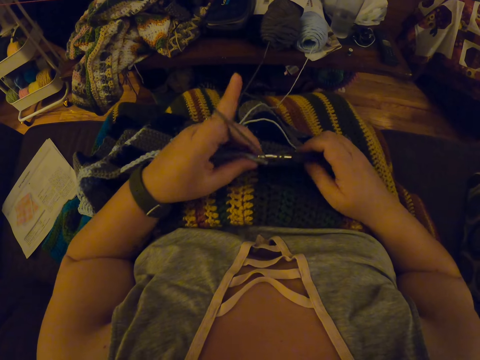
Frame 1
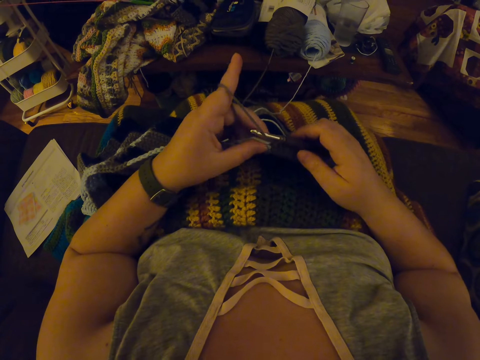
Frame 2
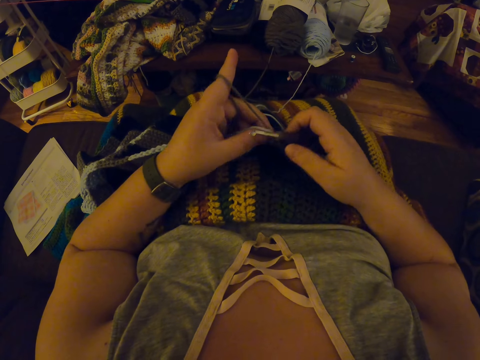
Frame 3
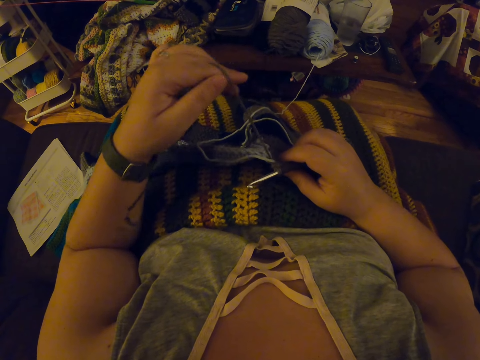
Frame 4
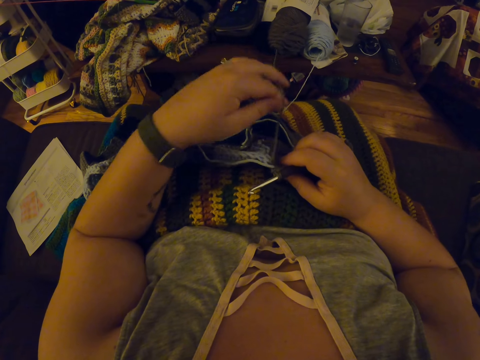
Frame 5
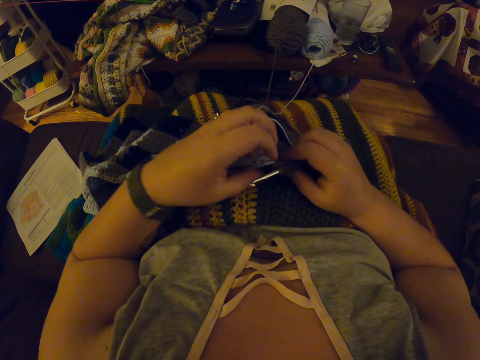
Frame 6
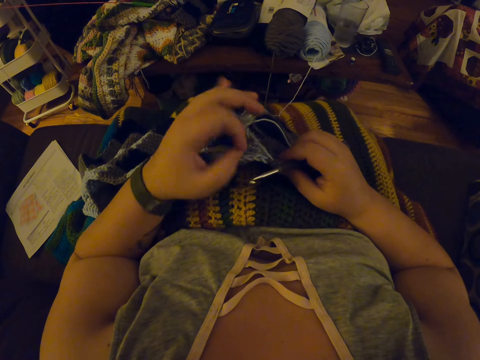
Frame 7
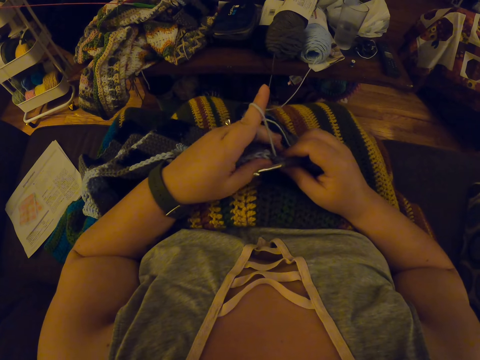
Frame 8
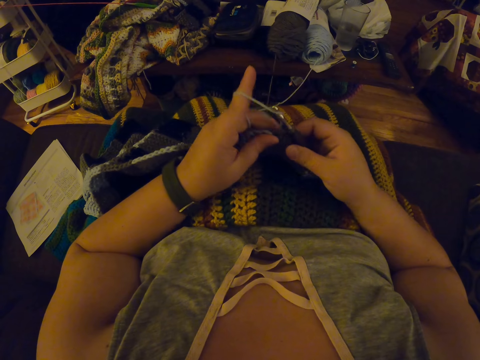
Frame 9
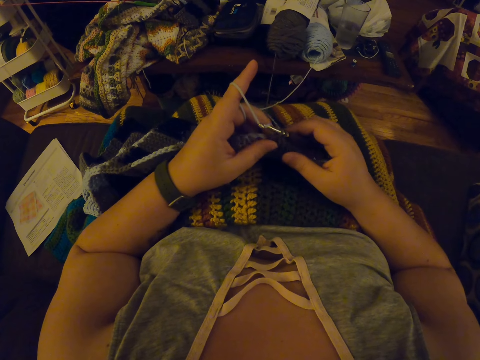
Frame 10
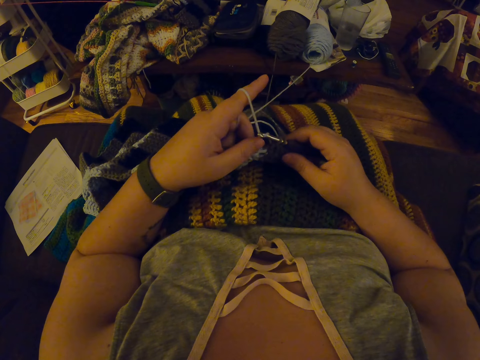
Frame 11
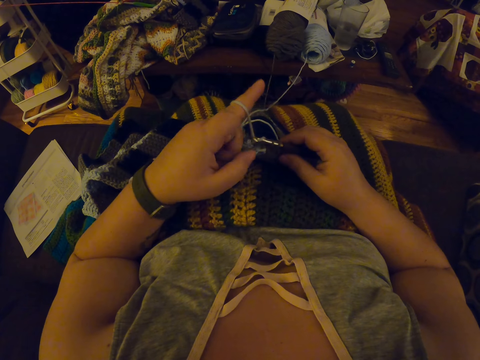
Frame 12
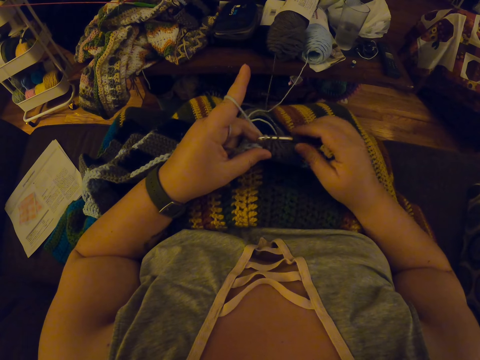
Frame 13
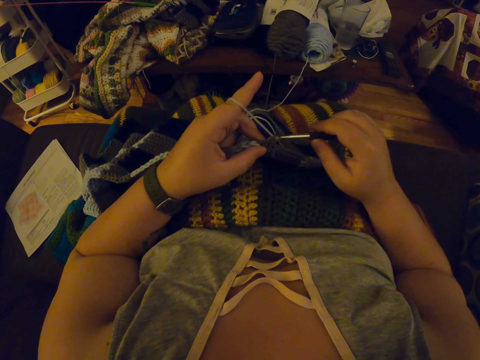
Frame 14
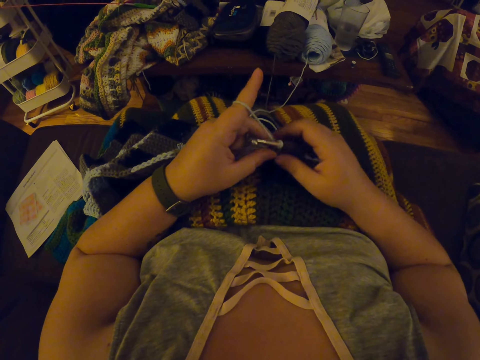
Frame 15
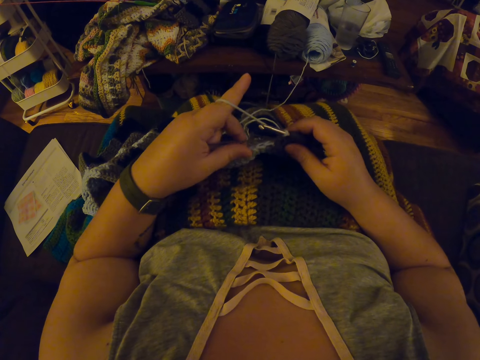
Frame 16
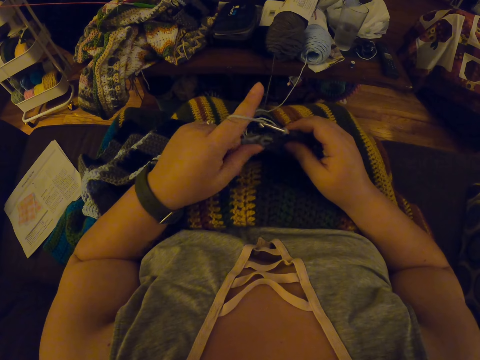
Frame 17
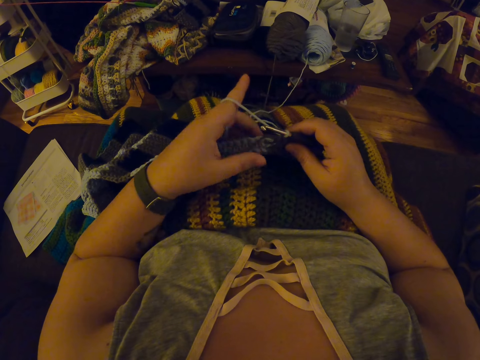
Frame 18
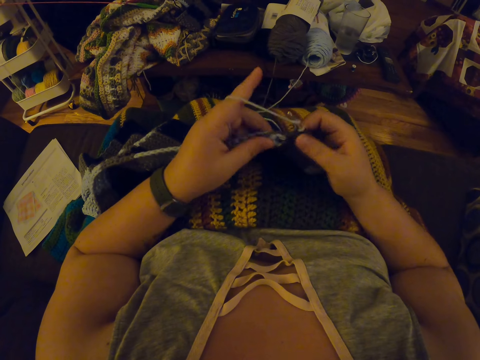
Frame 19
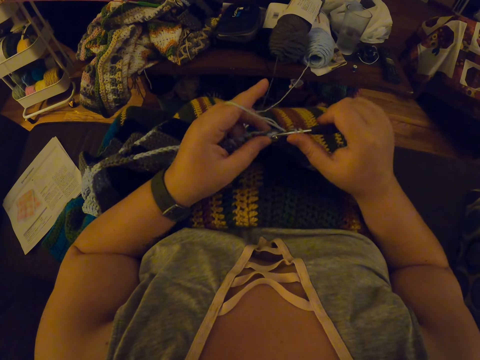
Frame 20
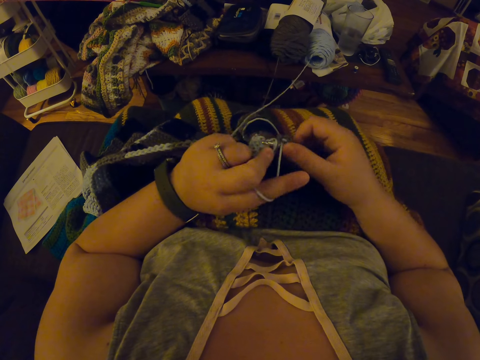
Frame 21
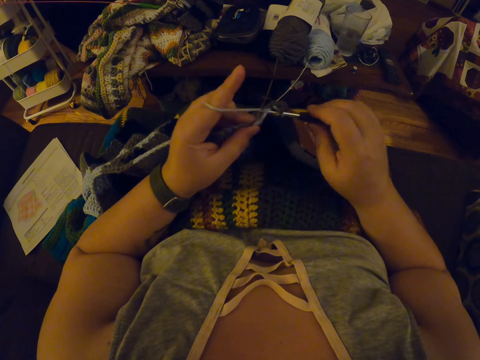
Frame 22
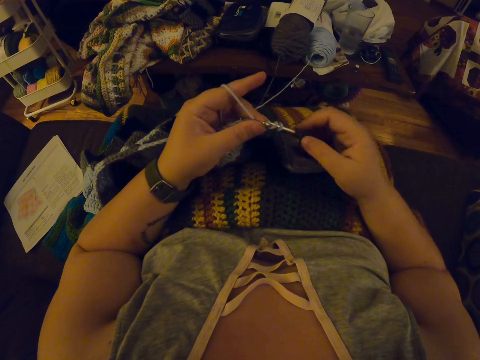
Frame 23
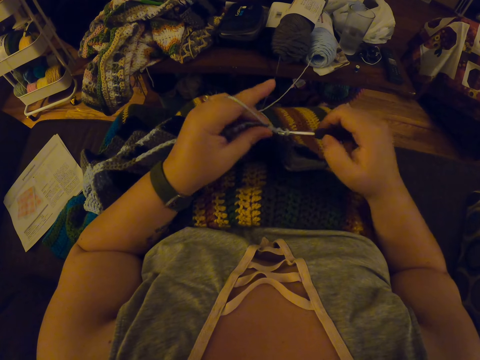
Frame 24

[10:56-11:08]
The camera wearer drops the yarn in her left hand on her lap. She adjusts the thread. She twists the yarn around her left hand again. She continues crocheting with the yarn. She adjusts the garment. She knits the garment.

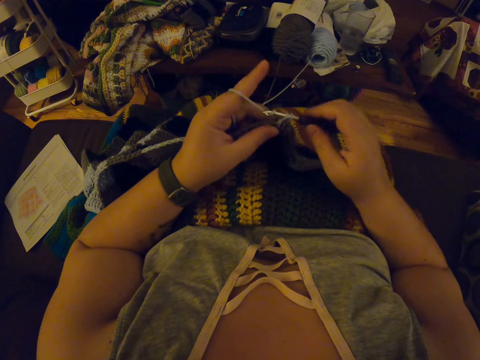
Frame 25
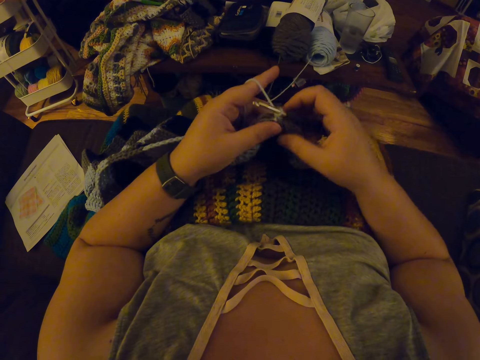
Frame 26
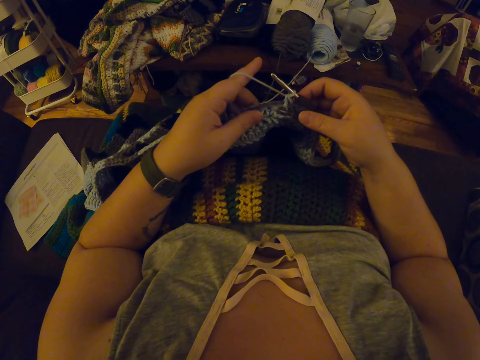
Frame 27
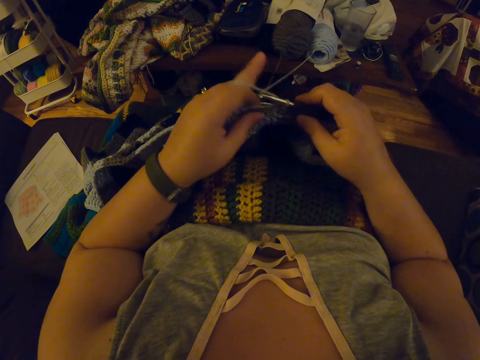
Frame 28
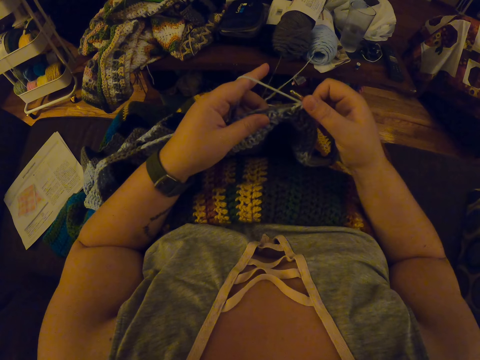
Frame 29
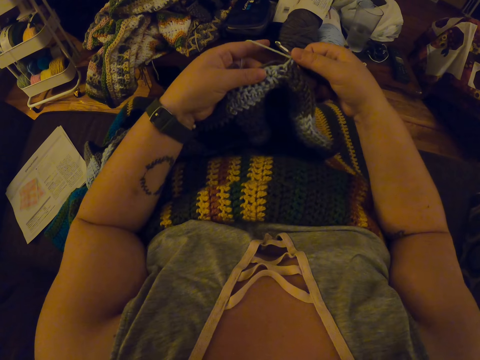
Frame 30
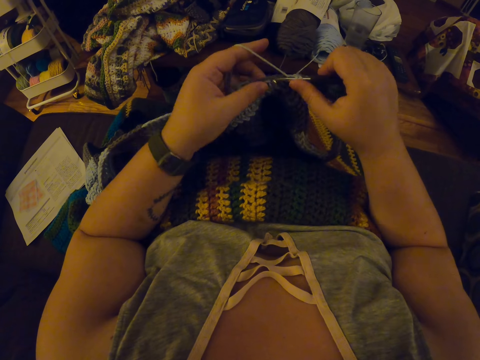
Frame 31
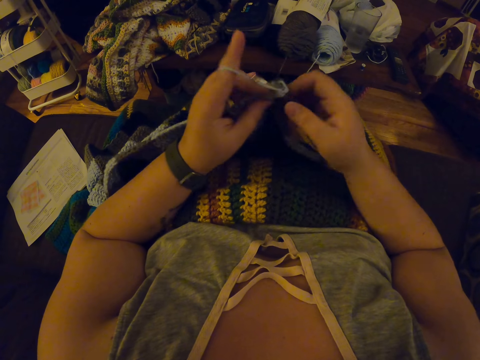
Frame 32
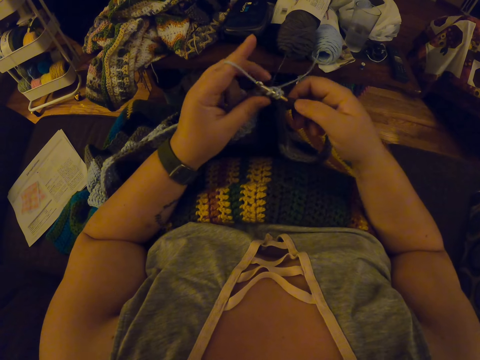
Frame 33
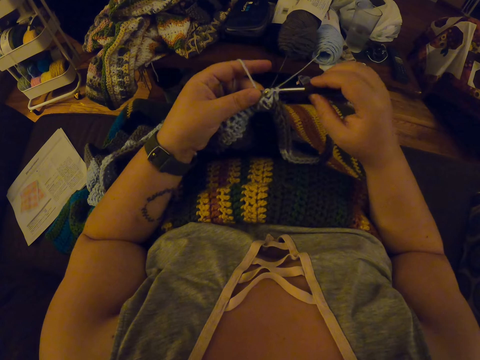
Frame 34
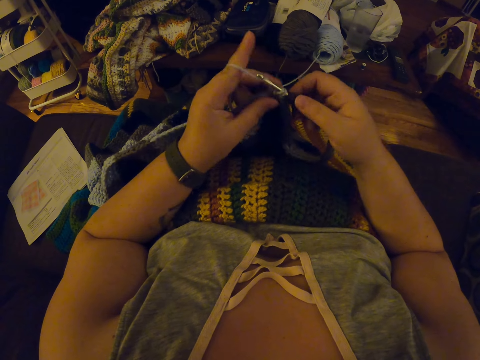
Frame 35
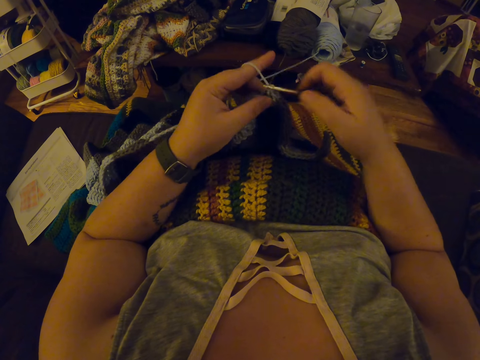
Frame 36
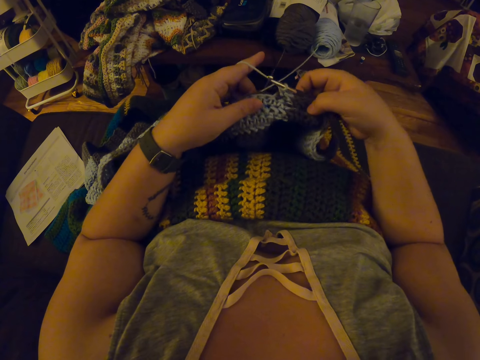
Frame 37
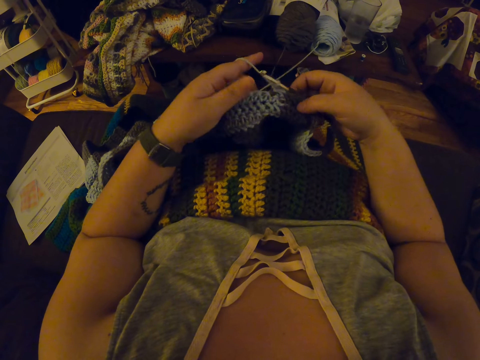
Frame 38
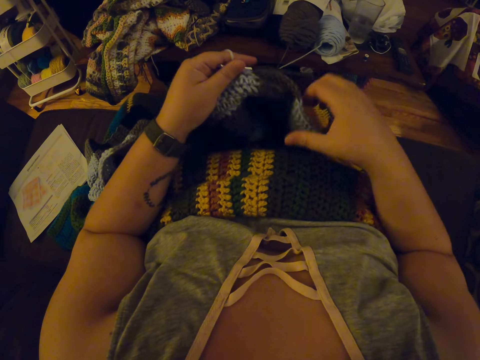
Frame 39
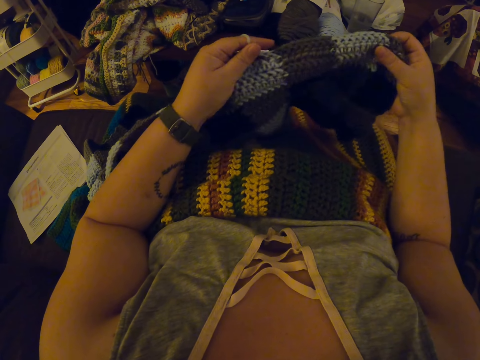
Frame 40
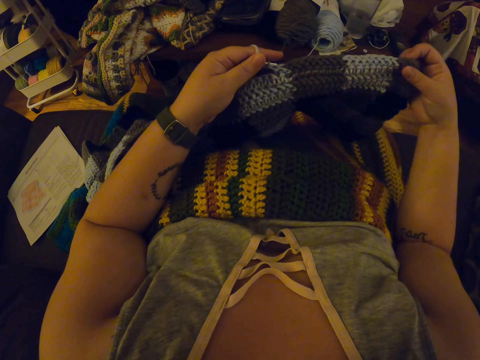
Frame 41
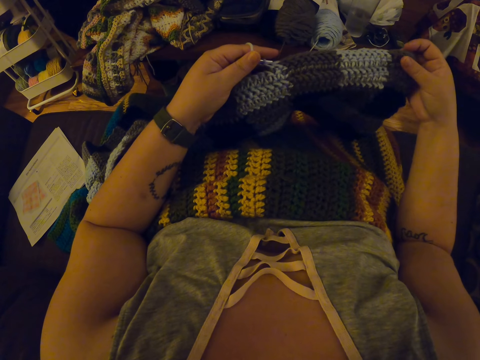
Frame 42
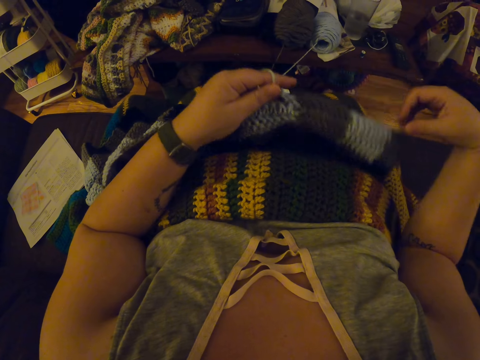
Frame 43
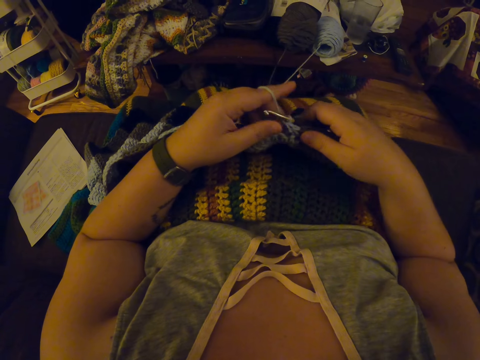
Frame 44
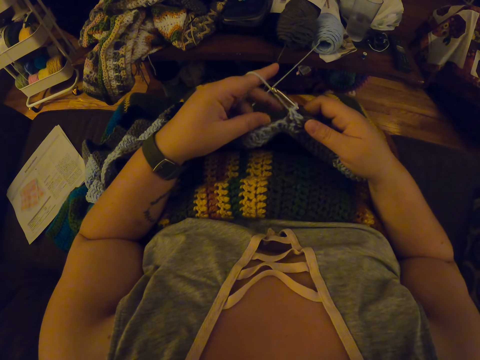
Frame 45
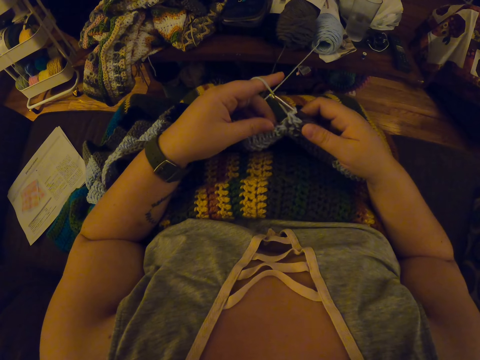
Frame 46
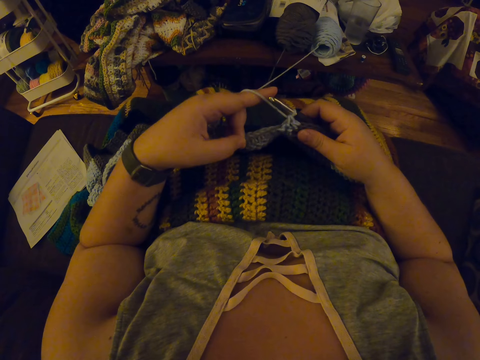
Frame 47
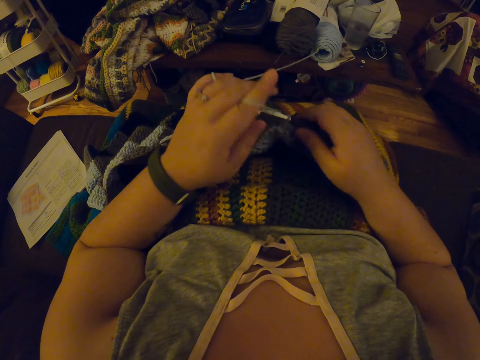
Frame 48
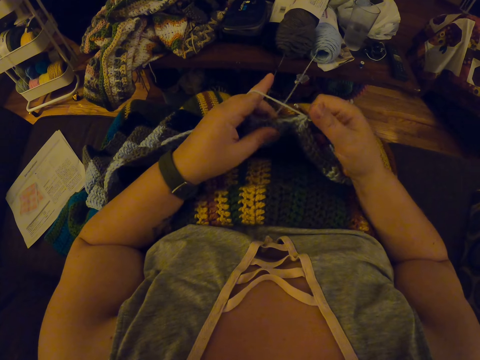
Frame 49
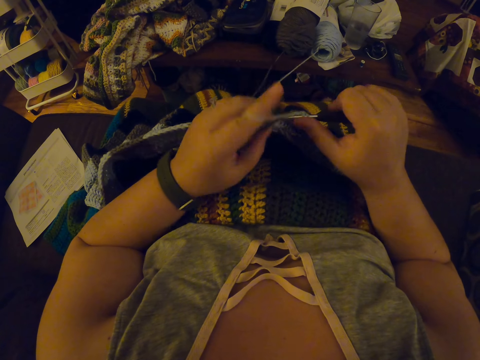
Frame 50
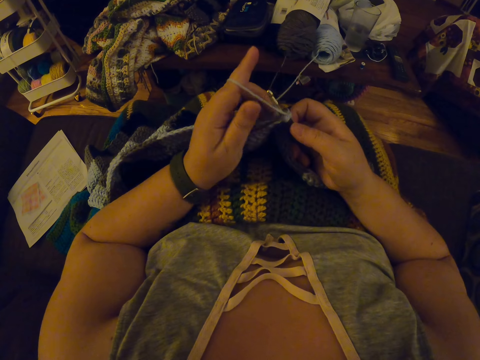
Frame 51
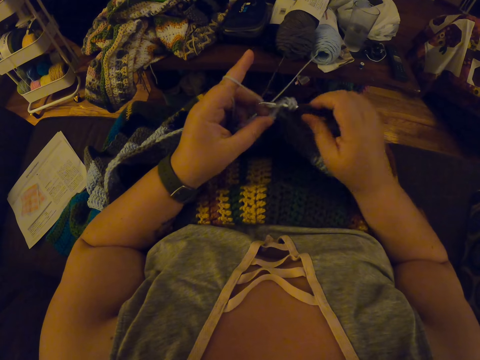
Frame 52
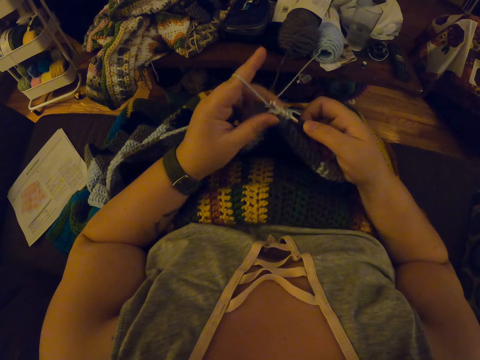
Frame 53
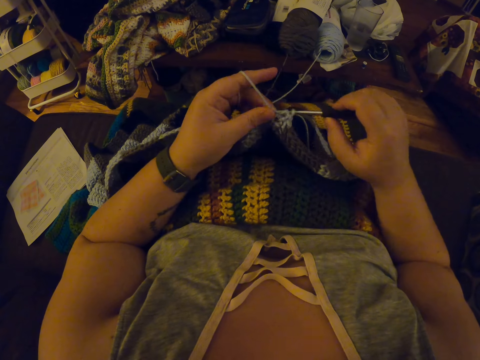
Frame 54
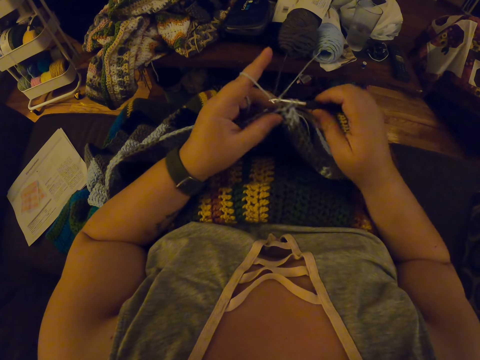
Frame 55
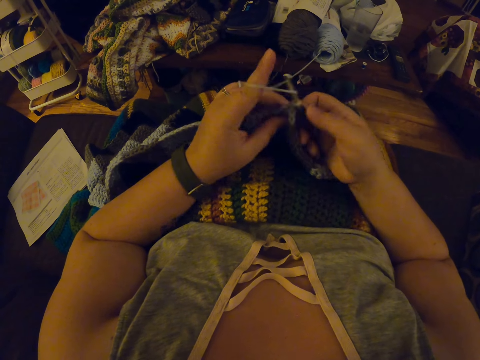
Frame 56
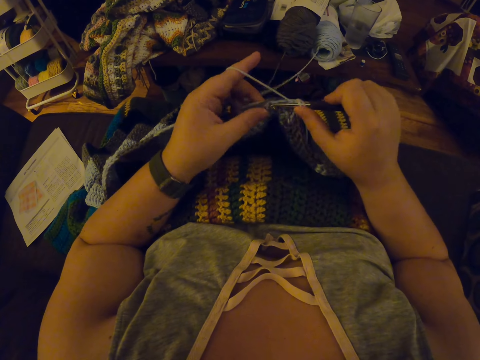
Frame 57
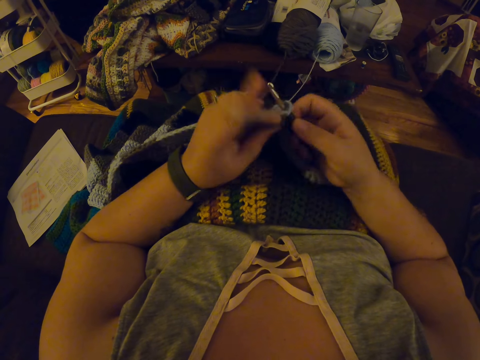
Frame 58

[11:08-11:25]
The camera wearer checks the garment. She moves the fabric away from her slightly with her hands. She continues crocheting with the yarn. She checks the fabric. She adjusts the garment. She continues crocheting with the yarn.
